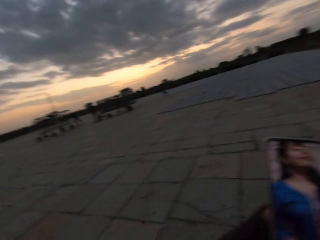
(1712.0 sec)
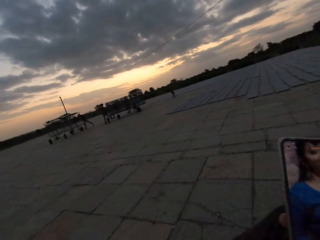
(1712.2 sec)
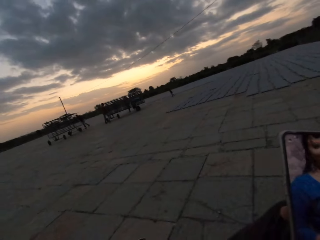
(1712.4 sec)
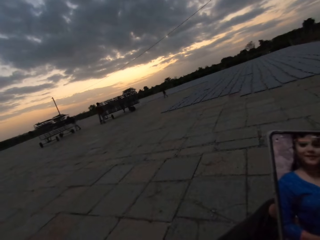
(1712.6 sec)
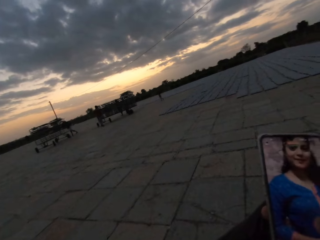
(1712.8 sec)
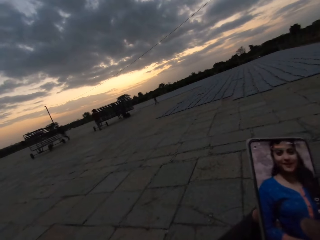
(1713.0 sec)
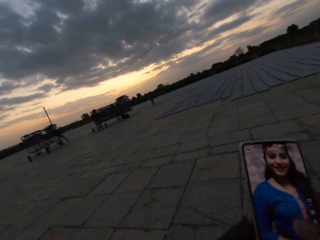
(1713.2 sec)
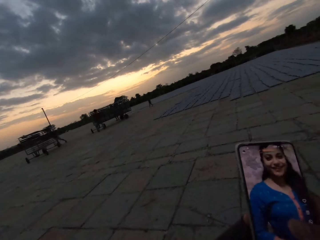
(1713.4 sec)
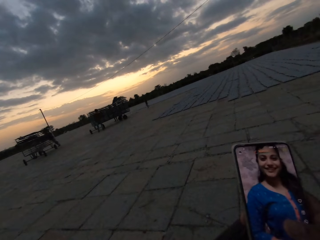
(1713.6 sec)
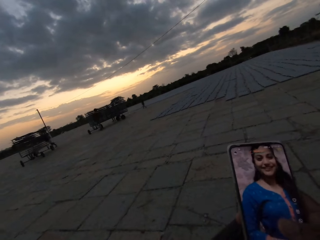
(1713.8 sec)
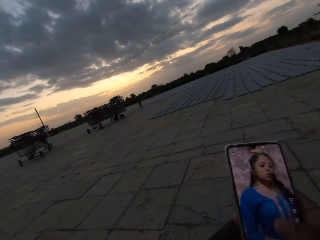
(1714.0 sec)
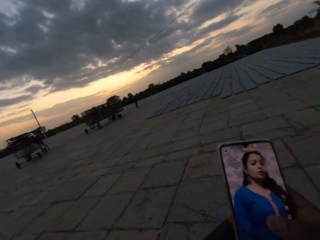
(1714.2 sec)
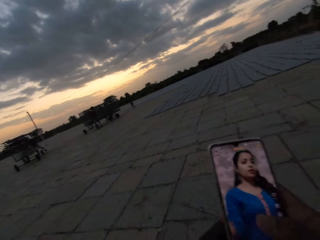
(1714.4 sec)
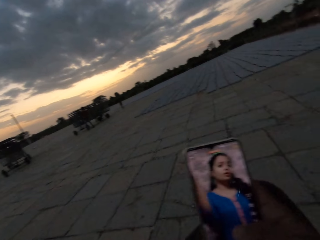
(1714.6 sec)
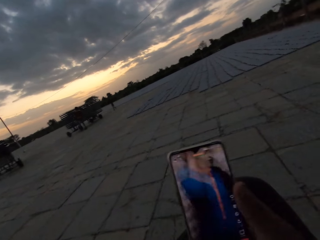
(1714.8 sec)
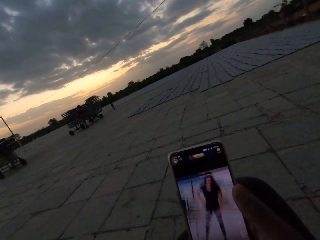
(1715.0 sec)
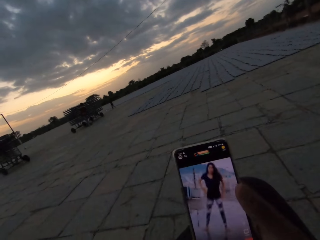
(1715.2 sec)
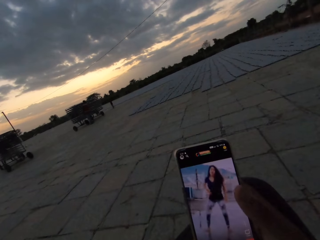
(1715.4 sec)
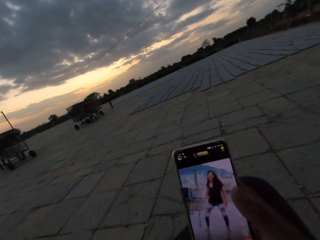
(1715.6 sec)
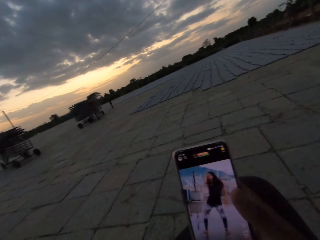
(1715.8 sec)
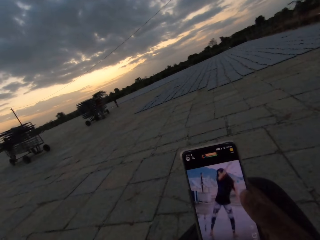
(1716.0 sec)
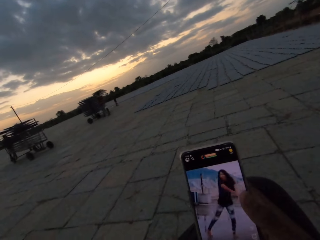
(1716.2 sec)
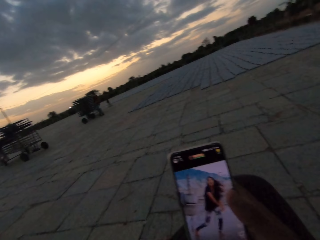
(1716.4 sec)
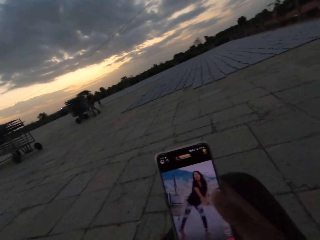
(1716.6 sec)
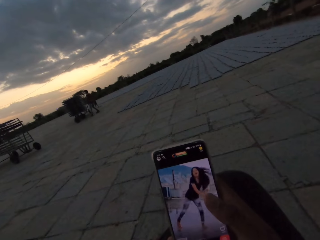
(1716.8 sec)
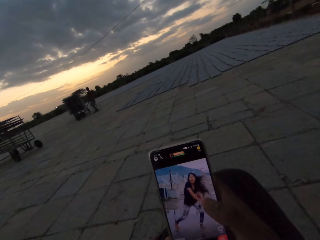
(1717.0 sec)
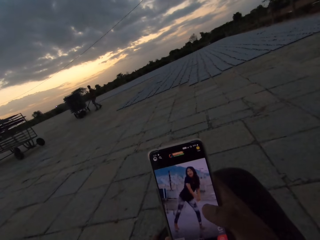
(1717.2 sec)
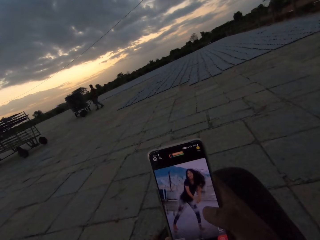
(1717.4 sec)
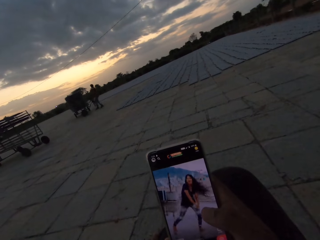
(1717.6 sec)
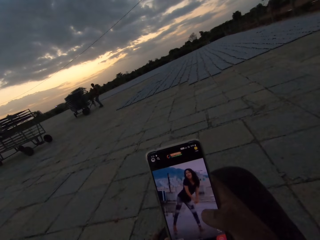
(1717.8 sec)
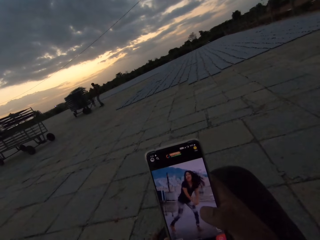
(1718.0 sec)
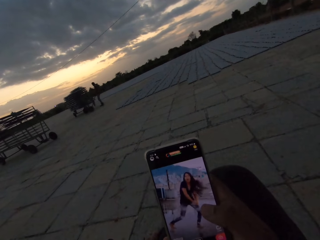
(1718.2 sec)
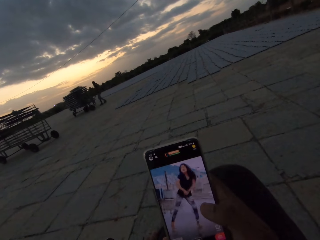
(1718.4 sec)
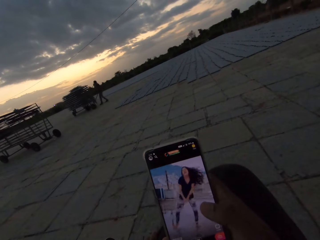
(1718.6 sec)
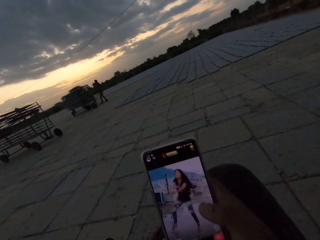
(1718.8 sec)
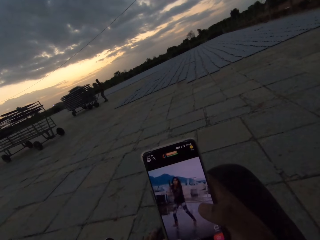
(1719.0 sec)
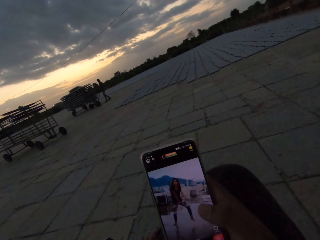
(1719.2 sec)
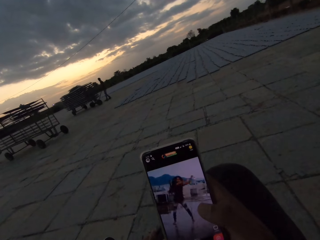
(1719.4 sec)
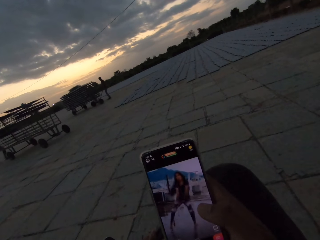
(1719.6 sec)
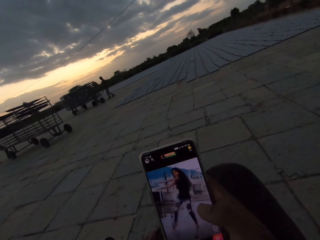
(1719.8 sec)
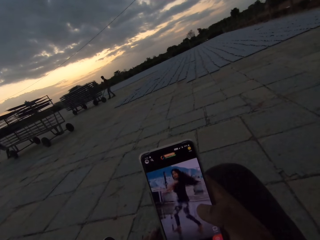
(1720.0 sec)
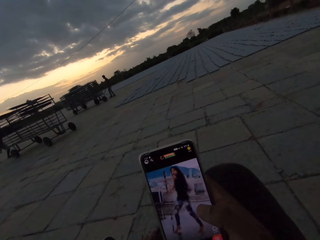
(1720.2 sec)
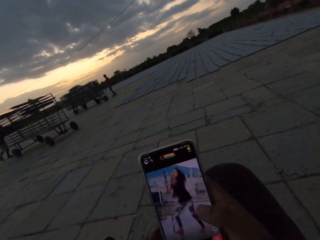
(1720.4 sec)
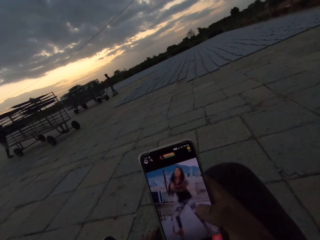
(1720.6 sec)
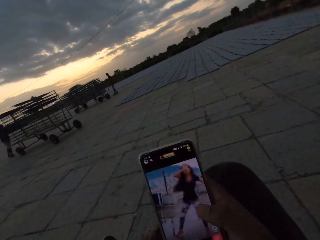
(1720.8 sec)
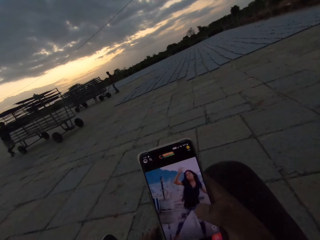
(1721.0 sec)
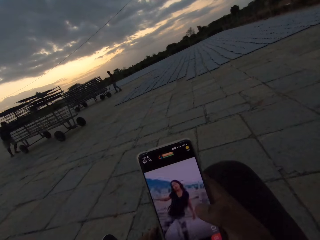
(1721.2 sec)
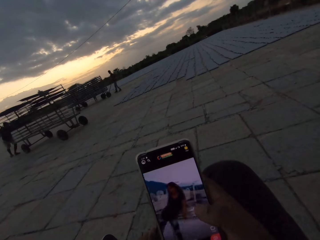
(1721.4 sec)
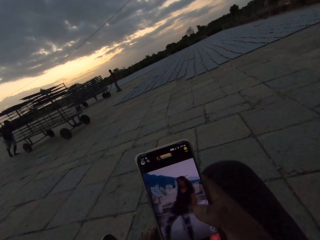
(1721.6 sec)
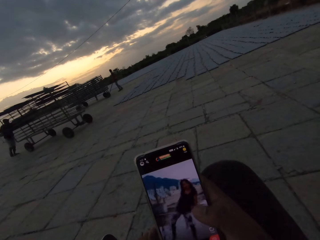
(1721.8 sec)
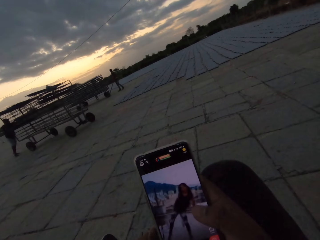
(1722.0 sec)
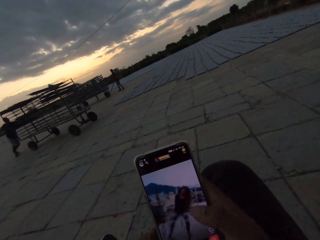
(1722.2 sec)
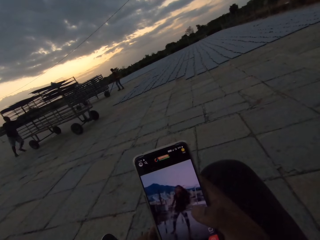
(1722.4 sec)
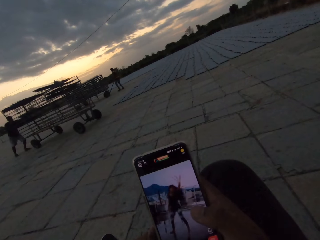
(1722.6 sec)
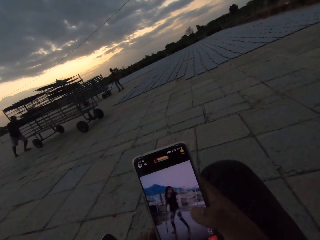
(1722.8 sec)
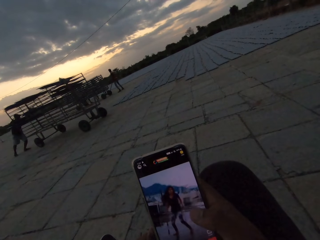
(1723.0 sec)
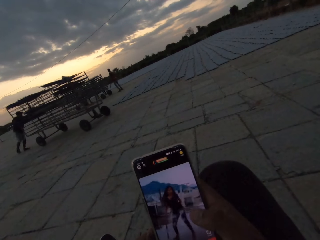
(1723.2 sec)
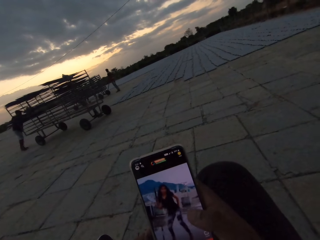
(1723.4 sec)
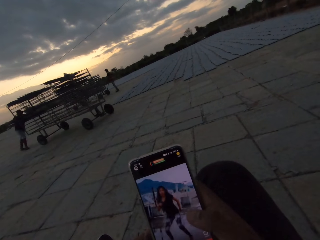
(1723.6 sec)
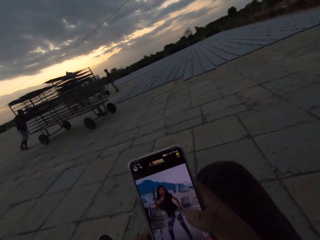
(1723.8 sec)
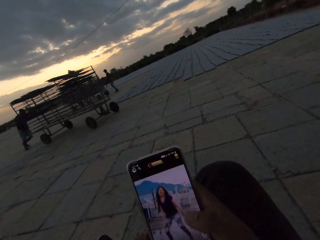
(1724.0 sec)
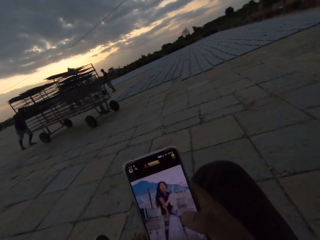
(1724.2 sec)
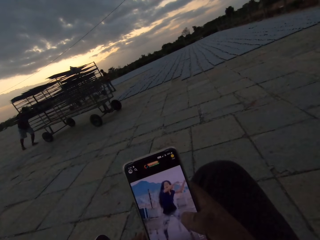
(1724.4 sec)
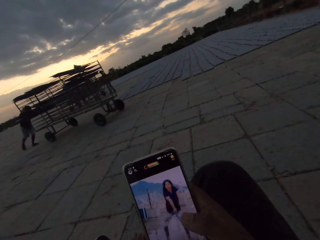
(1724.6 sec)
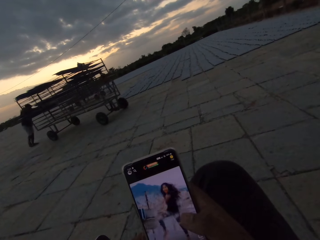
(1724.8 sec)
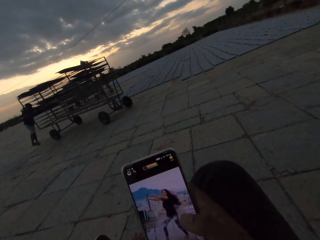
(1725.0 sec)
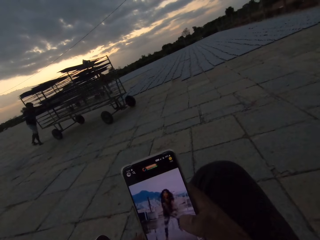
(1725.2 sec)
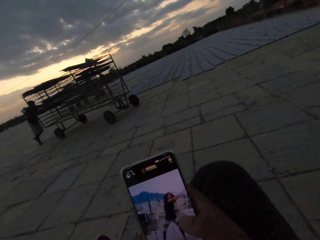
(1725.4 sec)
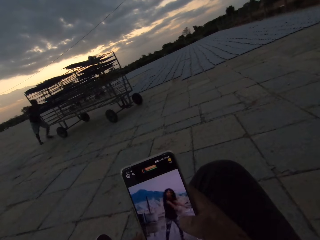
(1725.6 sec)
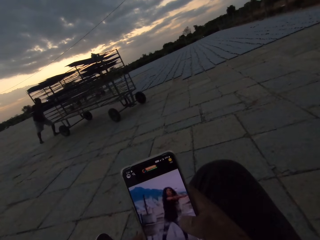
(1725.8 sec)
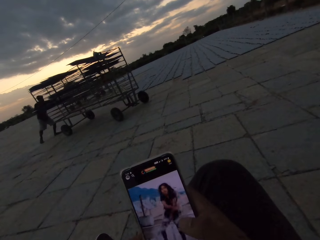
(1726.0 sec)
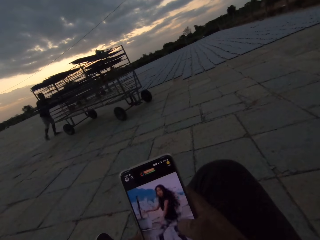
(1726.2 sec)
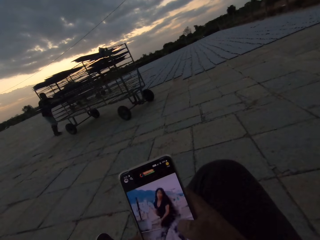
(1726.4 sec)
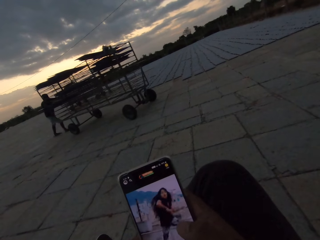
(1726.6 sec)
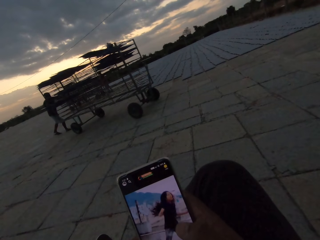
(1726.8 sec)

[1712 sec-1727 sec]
The camera wearer scrolls a phone. A man pushes a trolley.

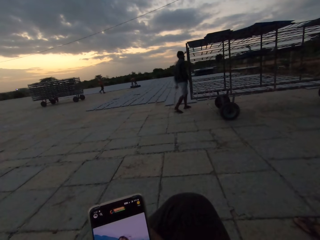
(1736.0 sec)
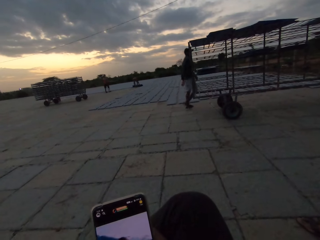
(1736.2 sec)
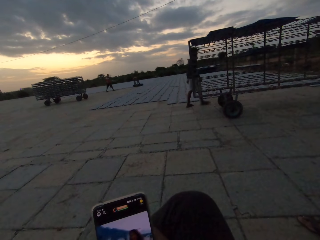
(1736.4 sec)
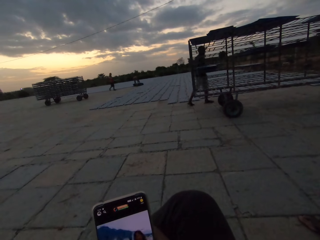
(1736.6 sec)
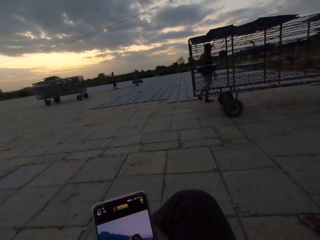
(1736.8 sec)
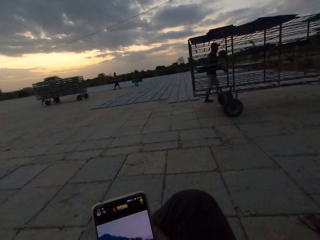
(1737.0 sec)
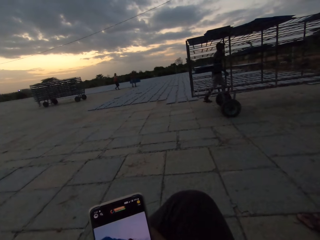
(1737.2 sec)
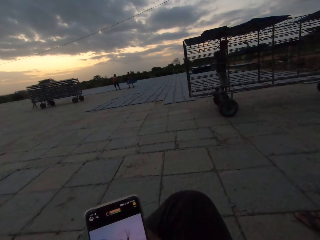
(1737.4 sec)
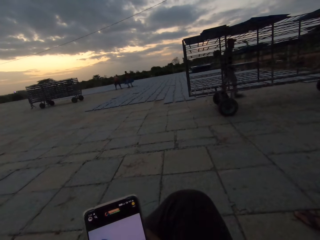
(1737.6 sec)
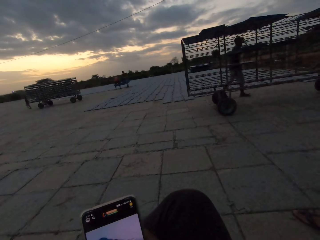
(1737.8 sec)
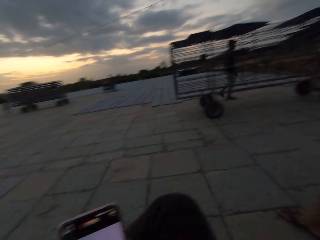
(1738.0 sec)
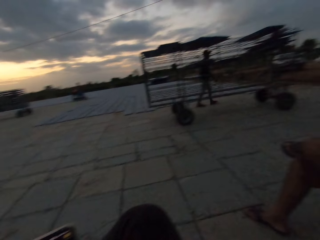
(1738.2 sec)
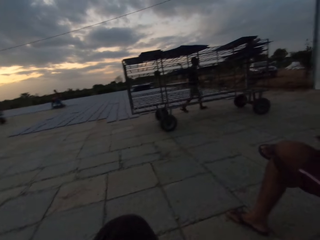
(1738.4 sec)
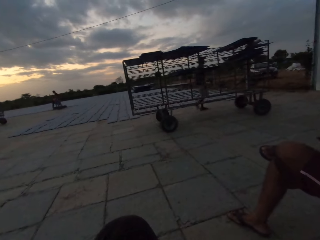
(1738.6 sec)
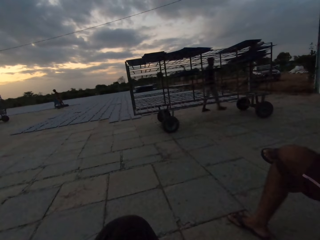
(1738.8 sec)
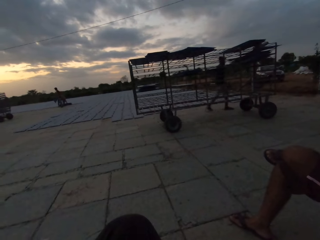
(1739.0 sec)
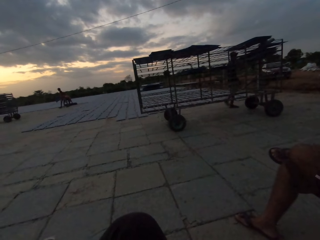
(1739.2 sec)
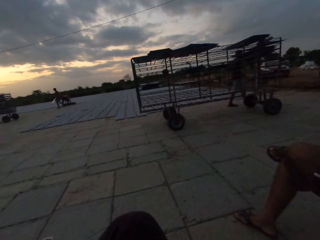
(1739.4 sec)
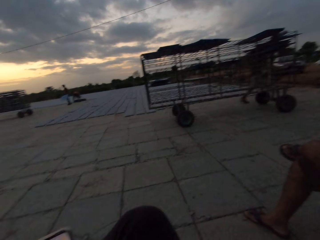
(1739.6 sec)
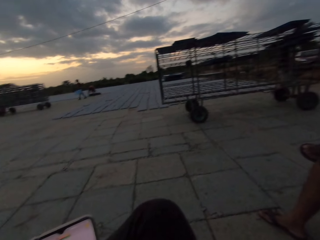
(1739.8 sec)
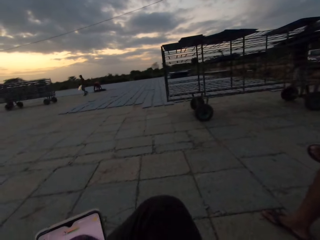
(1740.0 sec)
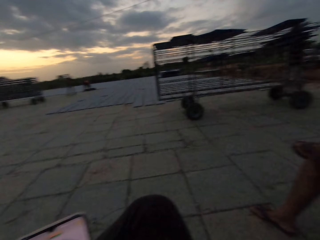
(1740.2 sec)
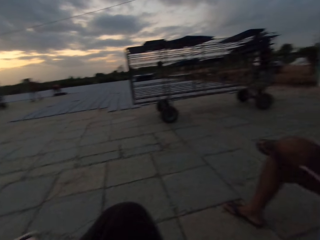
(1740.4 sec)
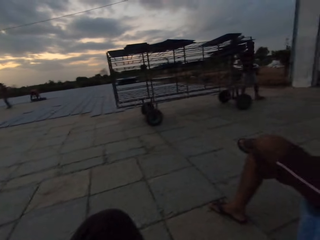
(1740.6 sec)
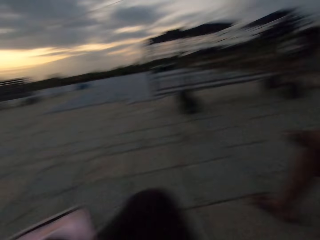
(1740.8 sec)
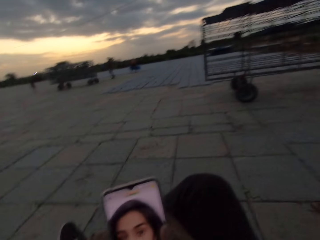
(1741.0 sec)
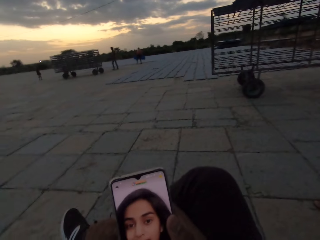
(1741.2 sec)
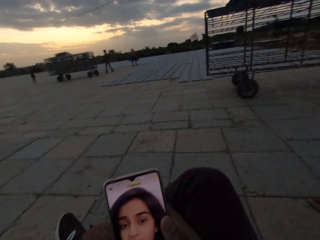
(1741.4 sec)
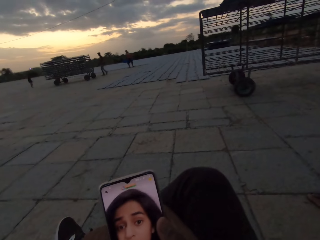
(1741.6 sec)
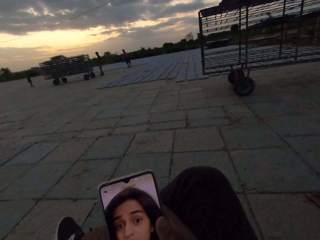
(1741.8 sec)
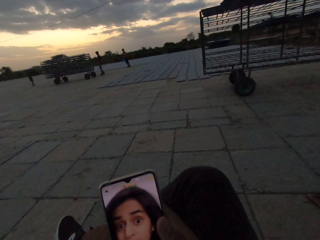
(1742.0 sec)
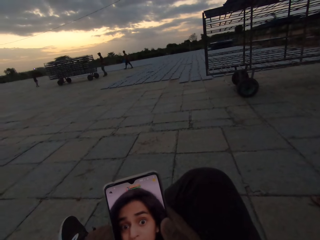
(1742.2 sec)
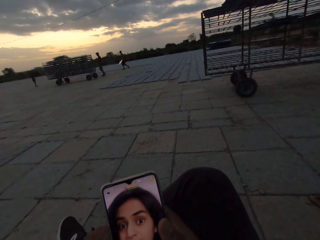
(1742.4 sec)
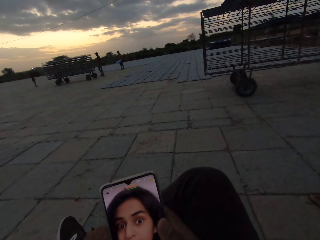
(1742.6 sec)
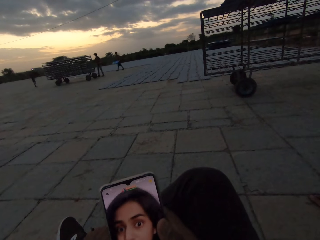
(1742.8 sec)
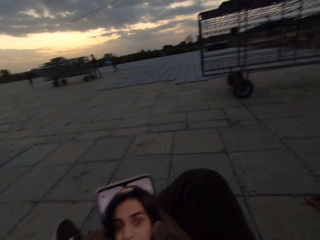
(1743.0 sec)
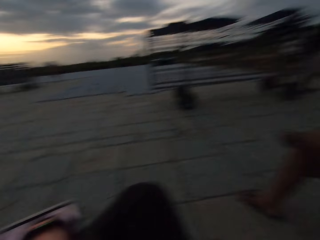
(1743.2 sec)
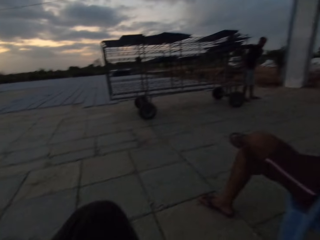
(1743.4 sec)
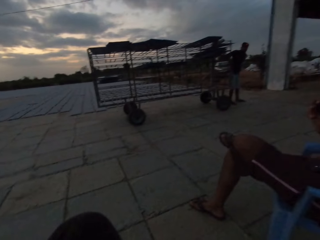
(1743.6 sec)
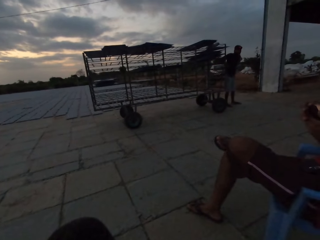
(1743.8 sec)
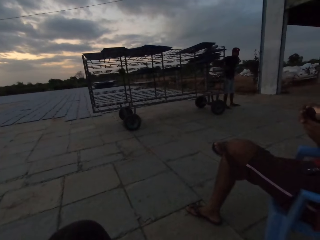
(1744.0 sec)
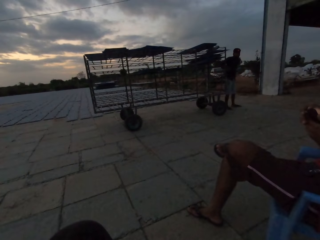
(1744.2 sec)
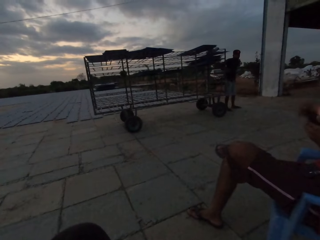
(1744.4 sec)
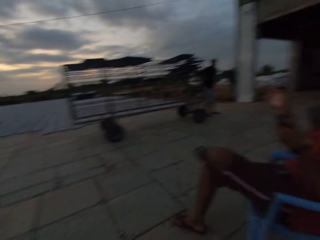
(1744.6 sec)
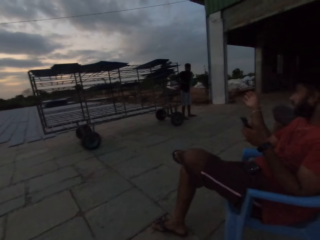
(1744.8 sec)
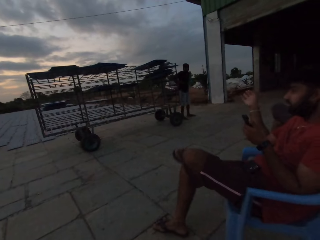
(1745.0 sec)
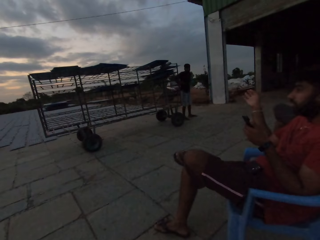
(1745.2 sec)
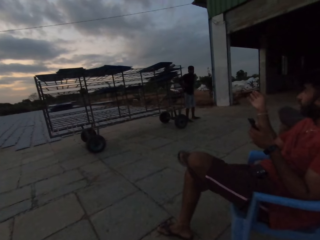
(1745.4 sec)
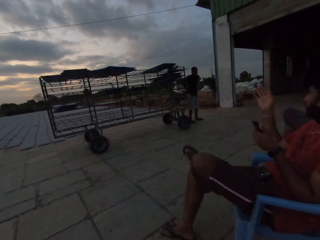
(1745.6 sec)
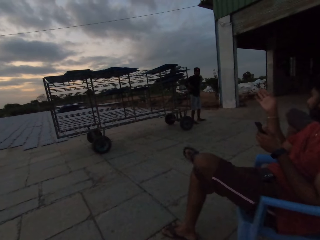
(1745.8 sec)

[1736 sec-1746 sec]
A man walks around. The camera wearer looks around. They watch a video. They look around.
